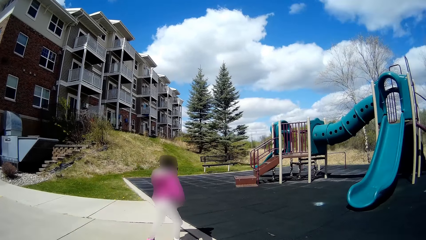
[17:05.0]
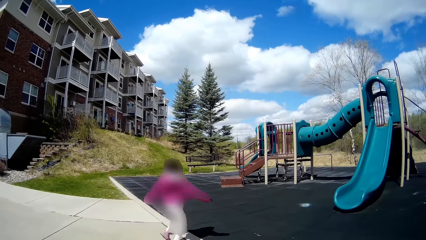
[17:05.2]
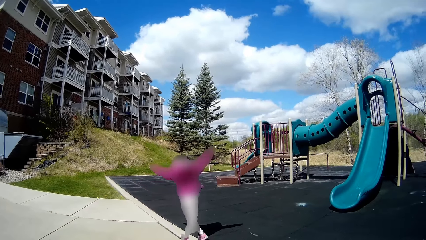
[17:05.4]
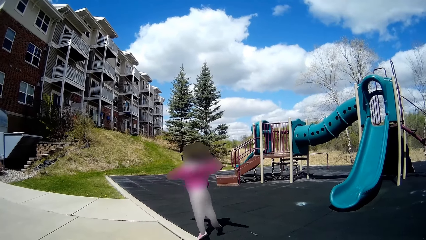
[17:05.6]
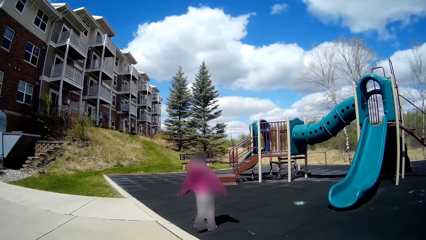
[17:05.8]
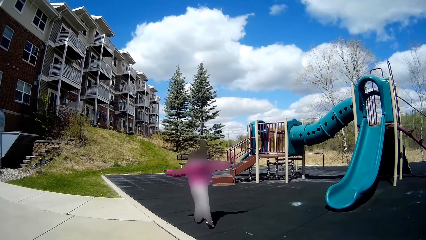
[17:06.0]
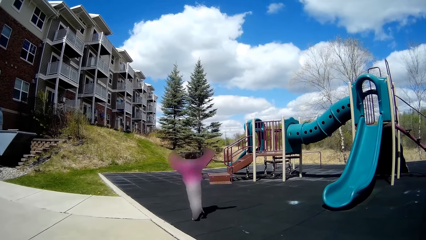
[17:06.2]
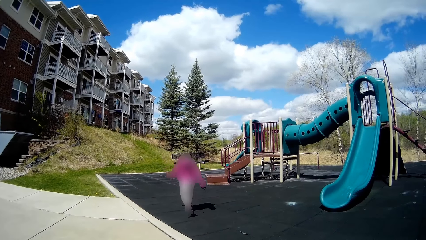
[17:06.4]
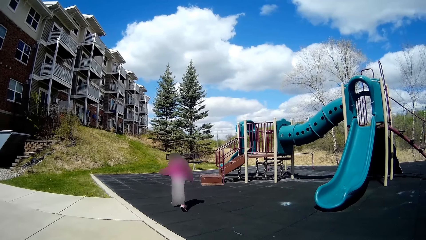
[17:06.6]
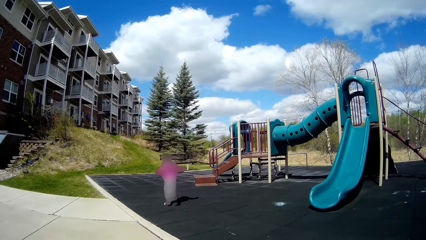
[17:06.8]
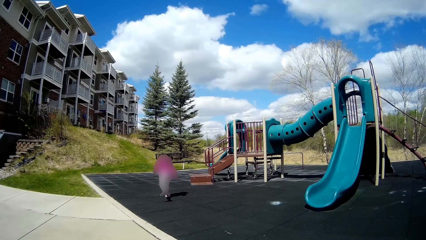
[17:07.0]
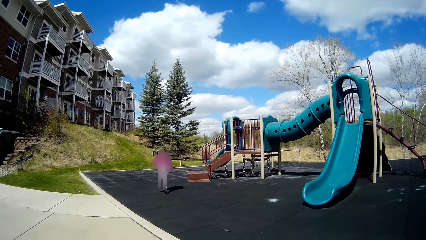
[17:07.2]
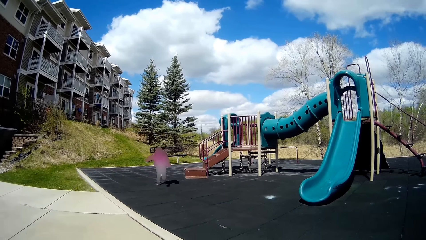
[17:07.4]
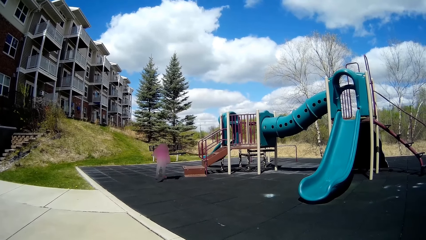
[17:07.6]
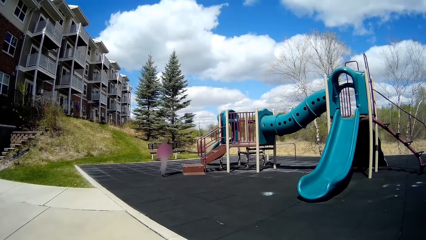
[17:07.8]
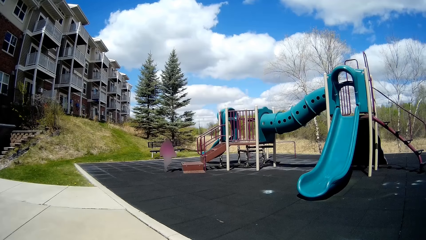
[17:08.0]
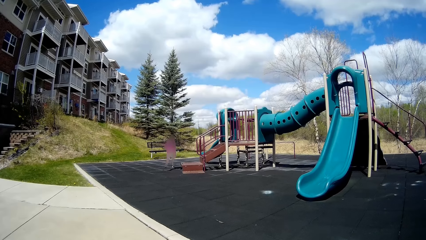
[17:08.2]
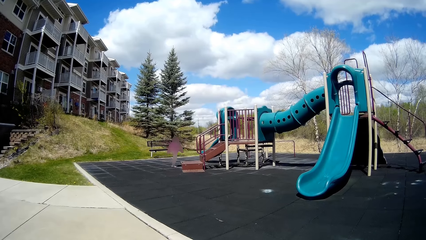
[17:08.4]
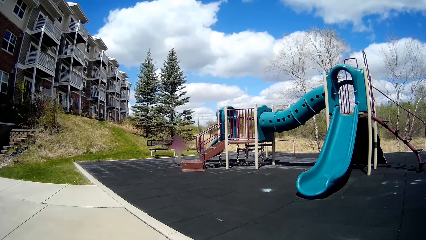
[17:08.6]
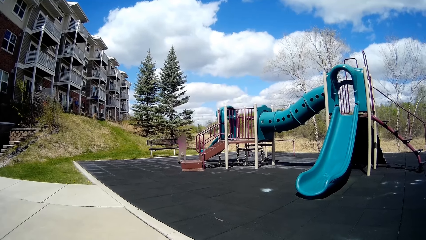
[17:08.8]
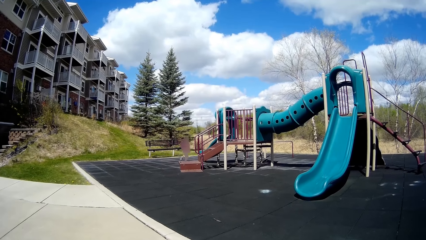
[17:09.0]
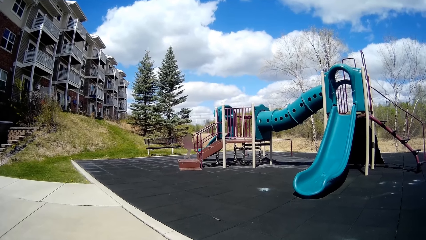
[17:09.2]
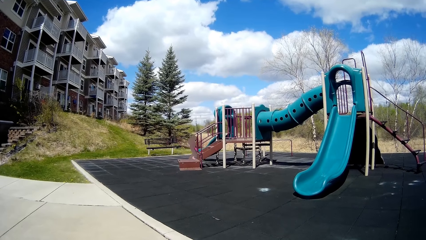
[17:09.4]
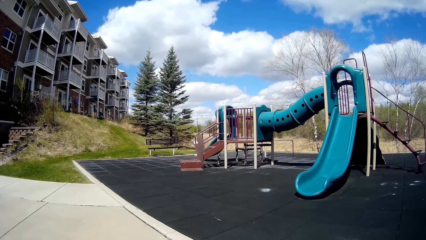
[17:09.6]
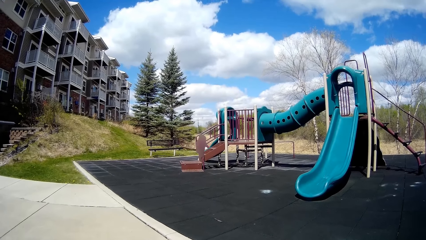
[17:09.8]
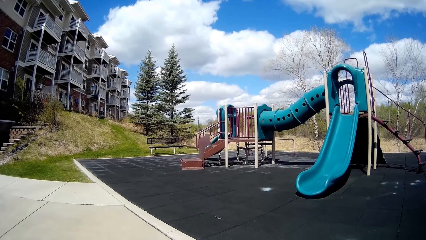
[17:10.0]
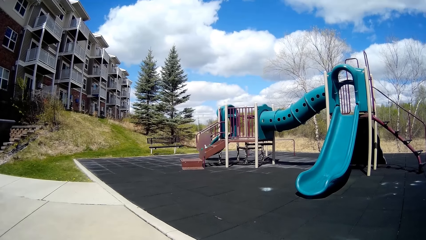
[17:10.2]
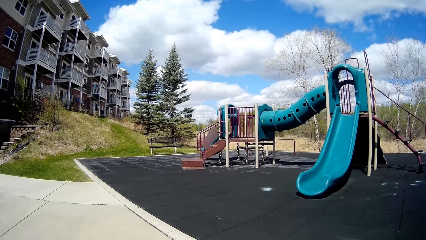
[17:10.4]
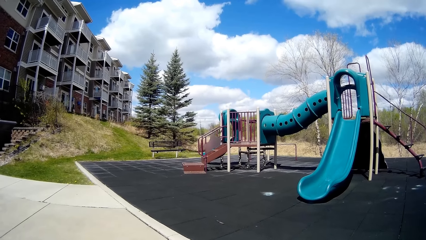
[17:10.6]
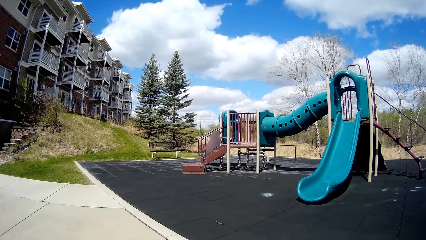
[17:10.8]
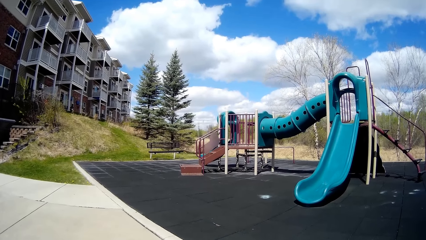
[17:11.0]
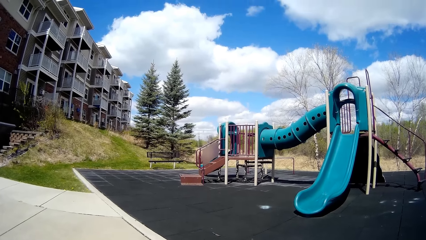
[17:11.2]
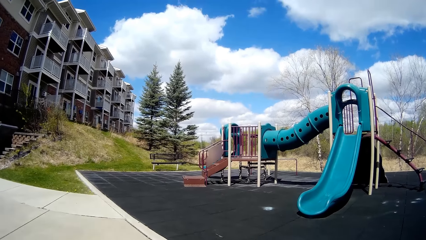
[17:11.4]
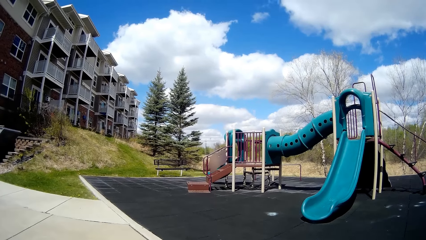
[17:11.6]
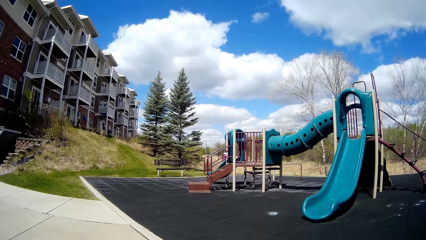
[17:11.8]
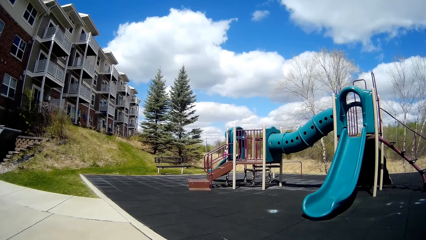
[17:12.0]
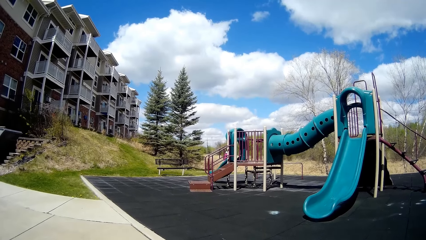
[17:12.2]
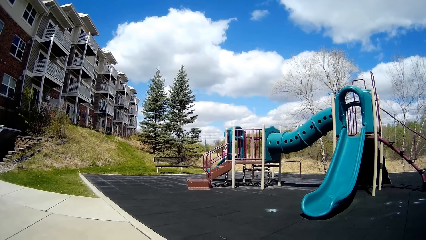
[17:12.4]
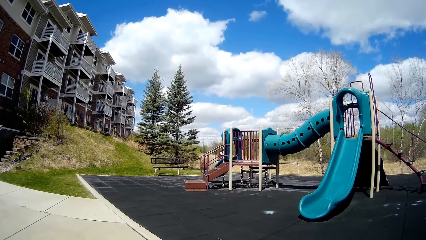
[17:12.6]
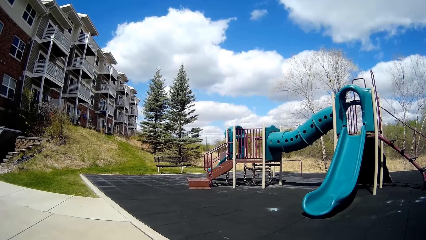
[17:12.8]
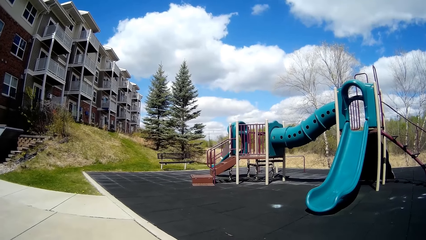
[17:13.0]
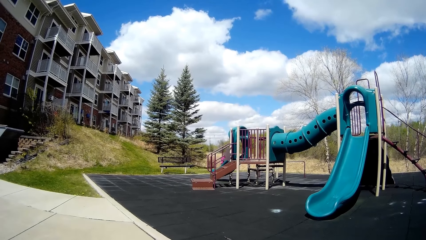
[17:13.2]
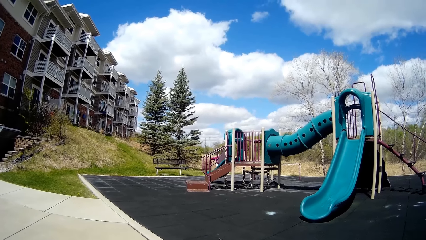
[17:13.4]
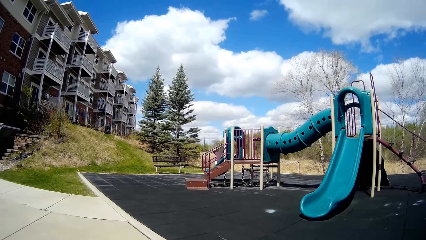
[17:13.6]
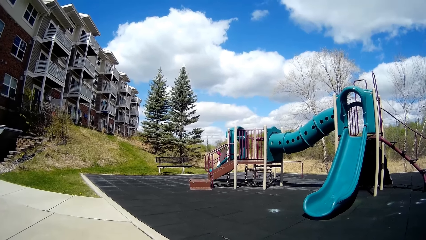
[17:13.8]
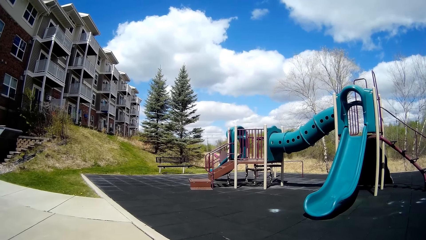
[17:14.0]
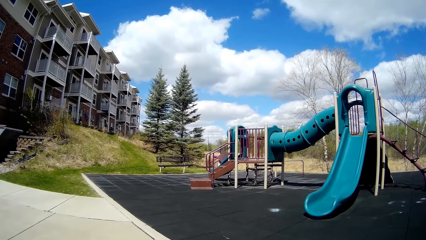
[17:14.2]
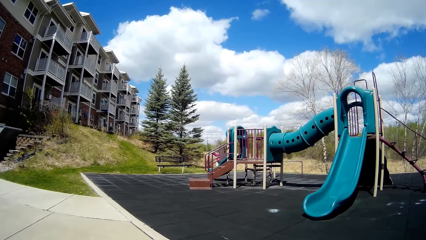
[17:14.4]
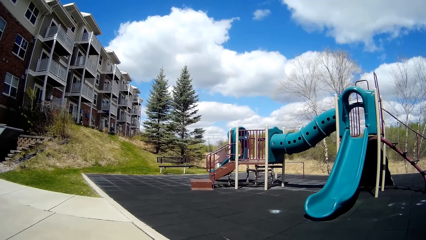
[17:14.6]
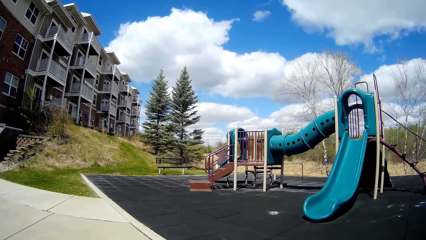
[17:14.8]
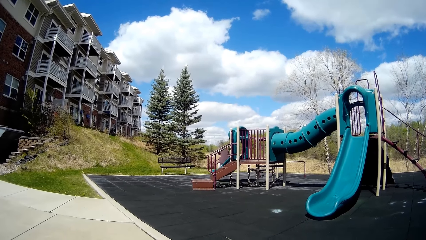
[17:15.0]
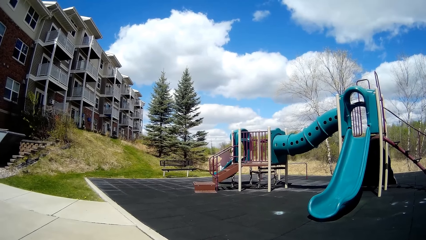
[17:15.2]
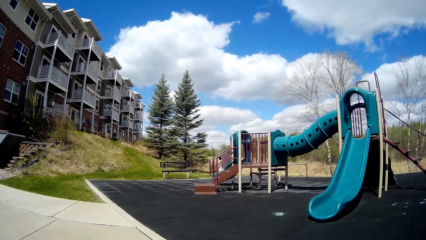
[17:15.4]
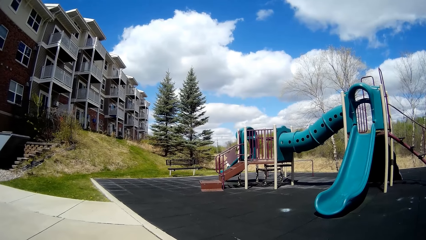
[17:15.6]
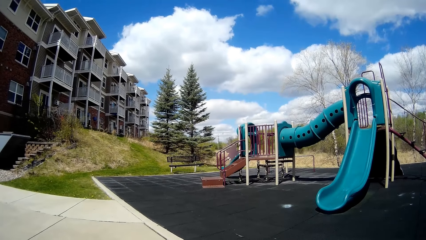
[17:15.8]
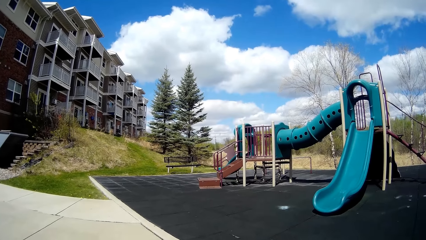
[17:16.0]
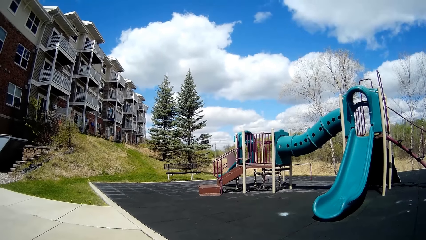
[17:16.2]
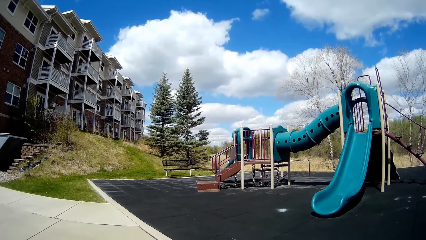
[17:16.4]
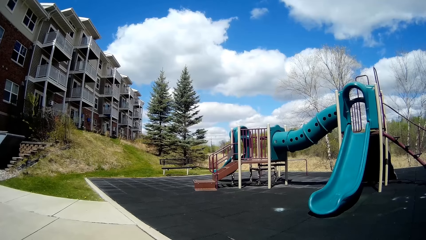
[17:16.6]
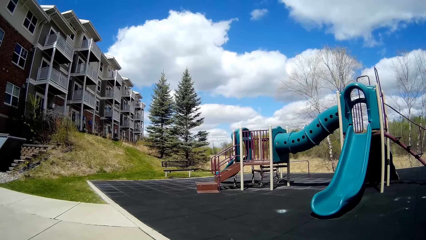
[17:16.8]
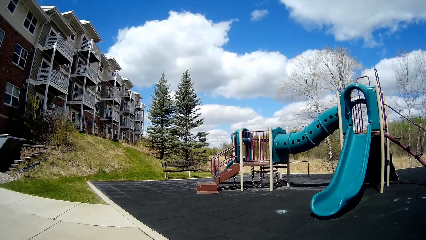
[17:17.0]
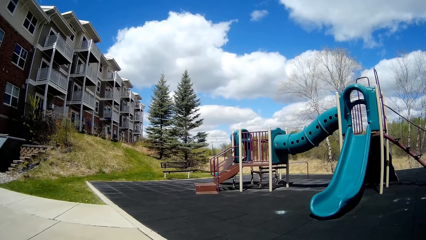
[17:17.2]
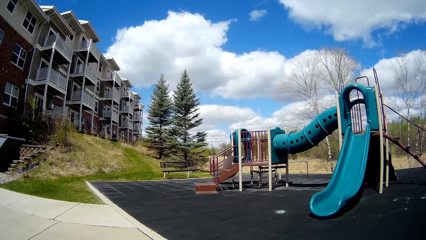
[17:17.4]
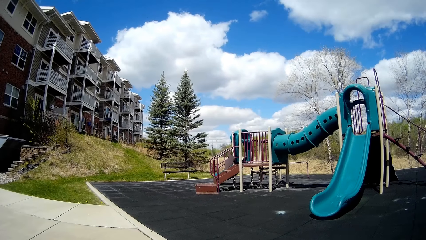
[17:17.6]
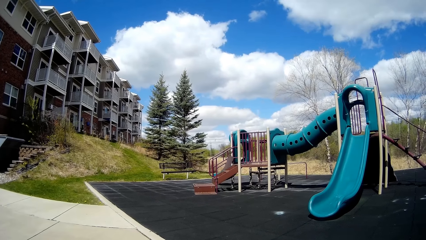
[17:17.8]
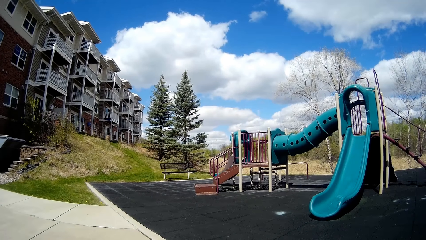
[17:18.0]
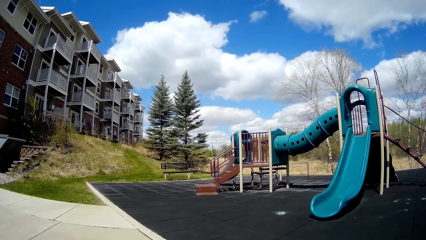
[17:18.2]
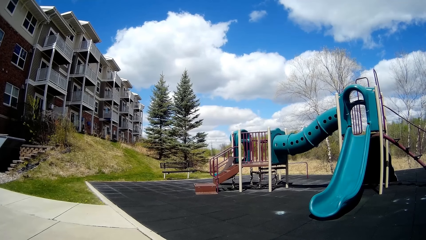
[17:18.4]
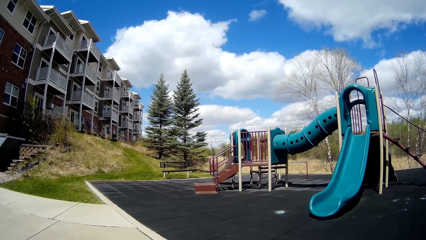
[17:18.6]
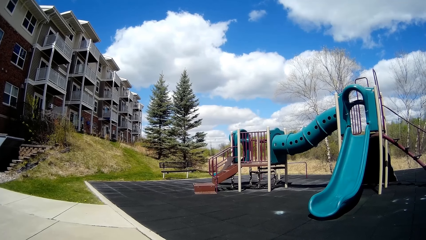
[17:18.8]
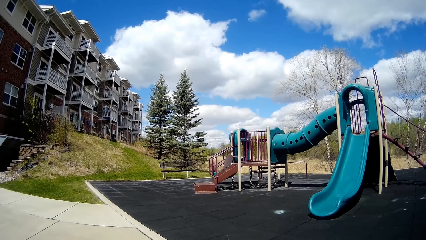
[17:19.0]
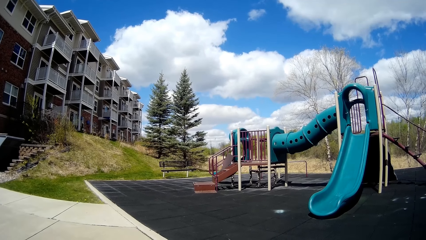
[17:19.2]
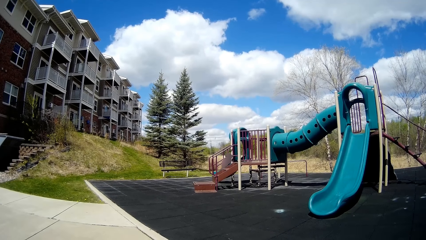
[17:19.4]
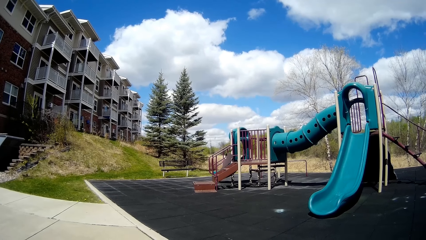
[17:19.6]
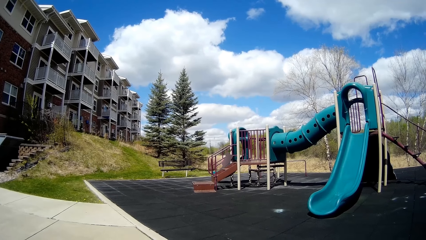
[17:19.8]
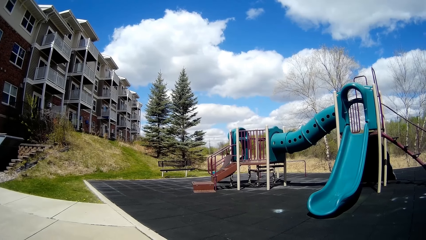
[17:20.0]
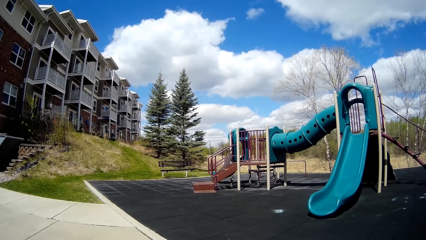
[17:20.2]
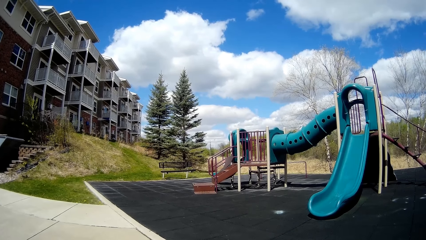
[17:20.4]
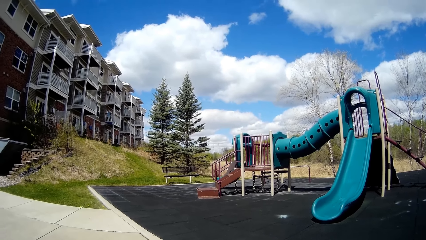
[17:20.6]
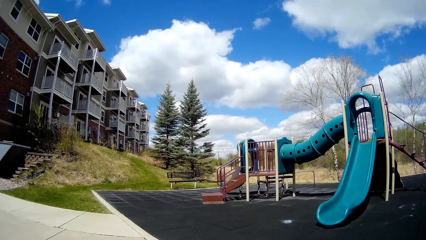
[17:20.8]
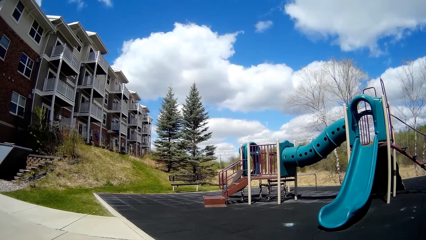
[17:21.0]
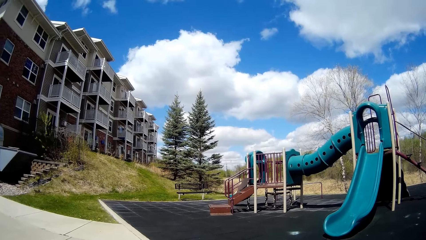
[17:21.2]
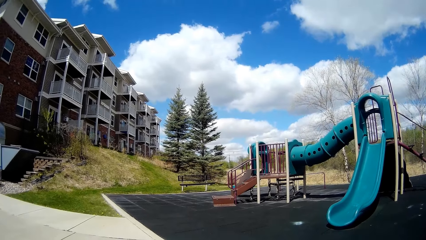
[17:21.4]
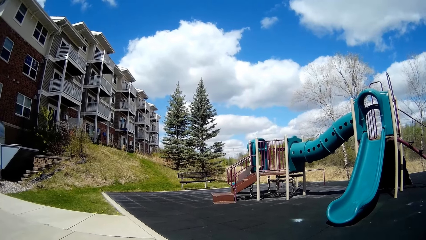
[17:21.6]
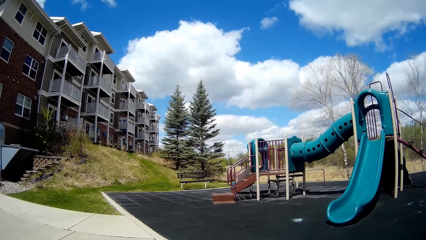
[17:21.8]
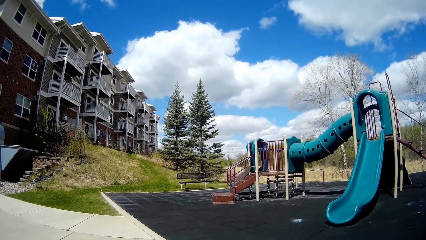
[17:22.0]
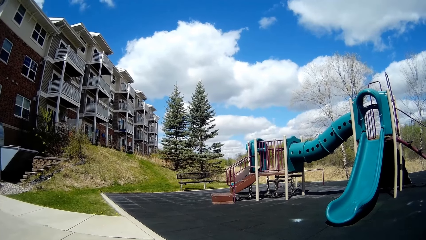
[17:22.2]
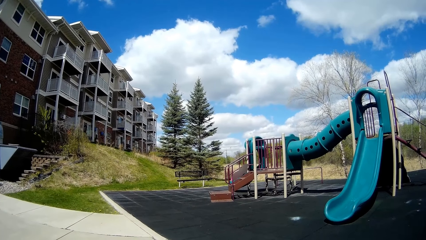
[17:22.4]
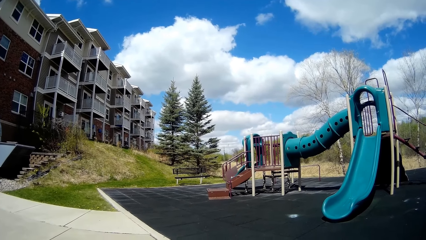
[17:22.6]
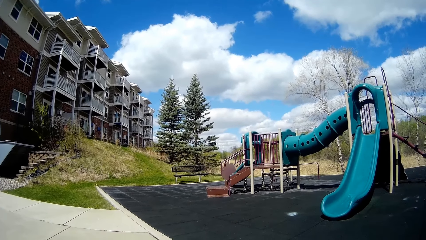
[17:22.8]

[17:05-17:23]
The girl climbs into the slide.
